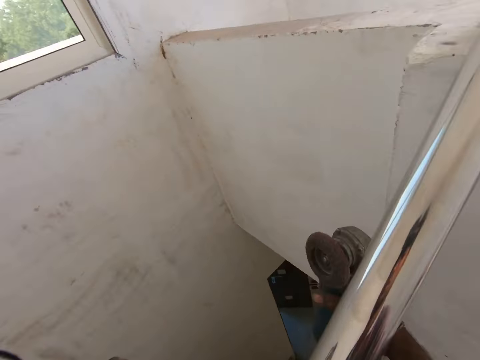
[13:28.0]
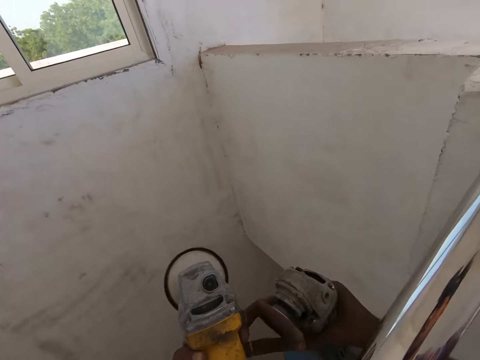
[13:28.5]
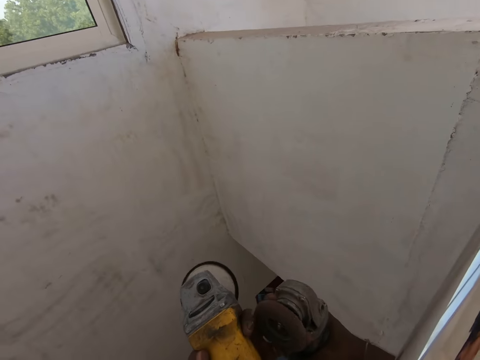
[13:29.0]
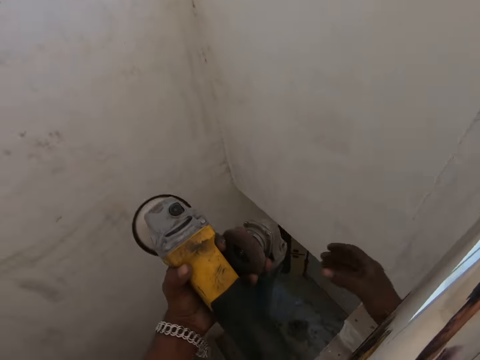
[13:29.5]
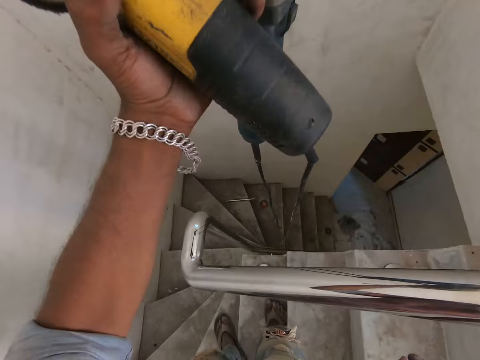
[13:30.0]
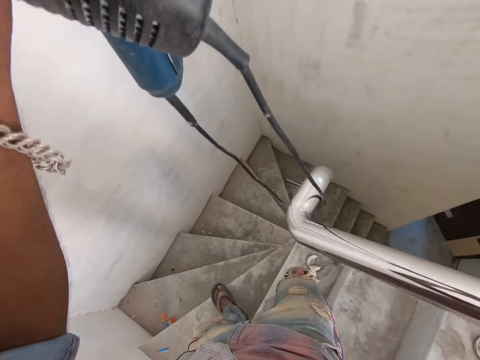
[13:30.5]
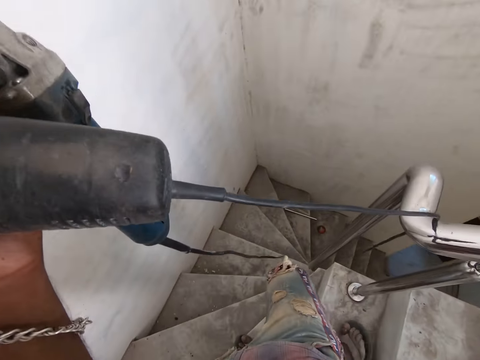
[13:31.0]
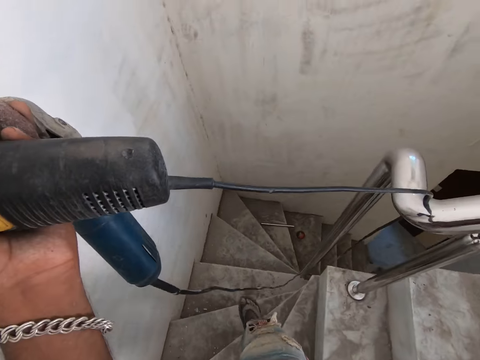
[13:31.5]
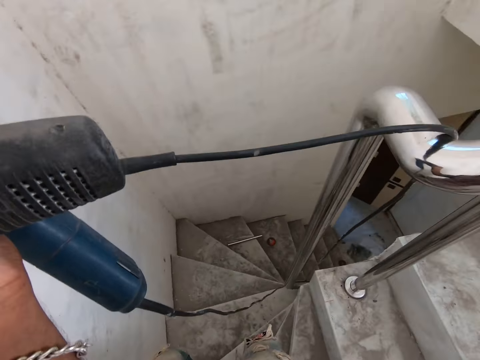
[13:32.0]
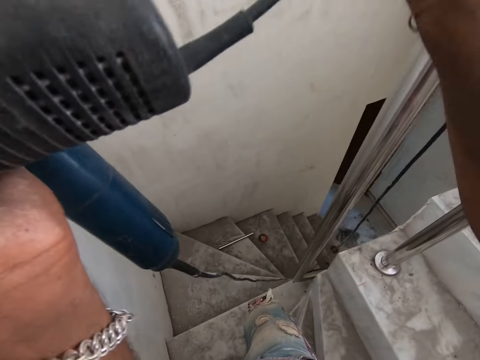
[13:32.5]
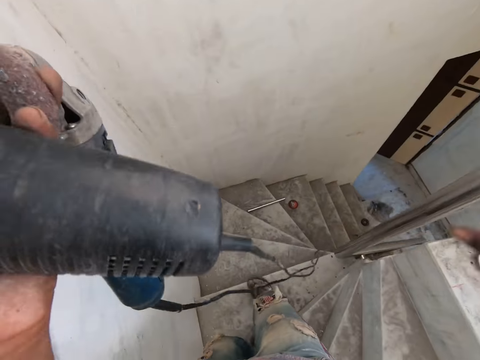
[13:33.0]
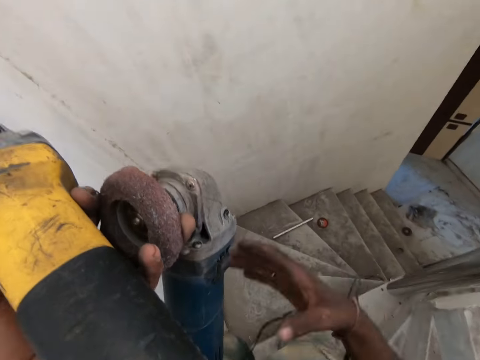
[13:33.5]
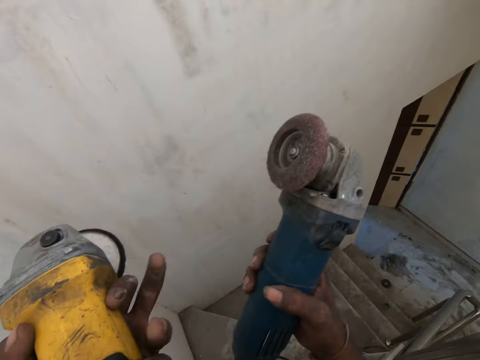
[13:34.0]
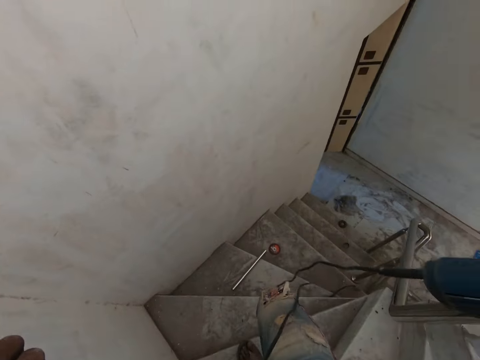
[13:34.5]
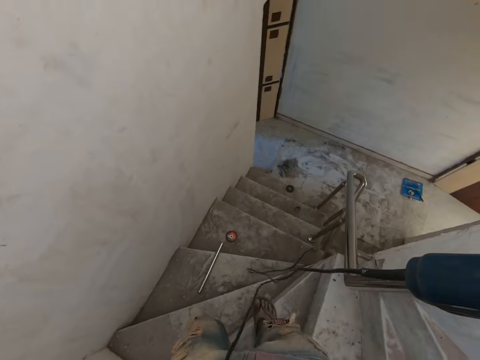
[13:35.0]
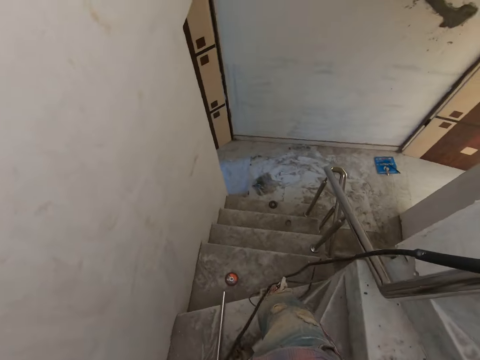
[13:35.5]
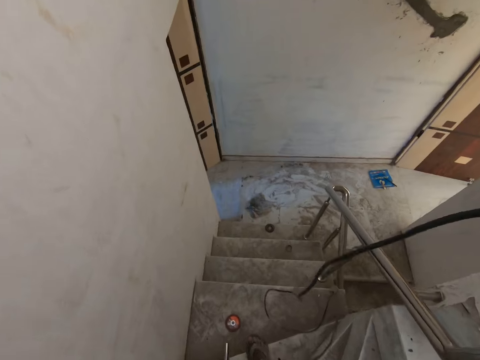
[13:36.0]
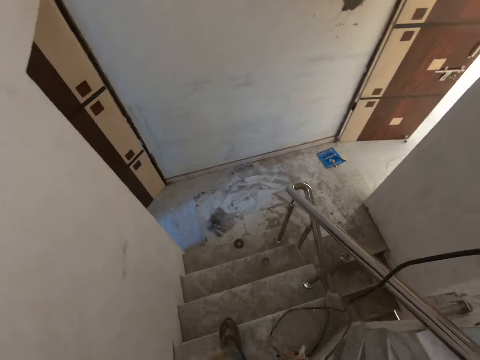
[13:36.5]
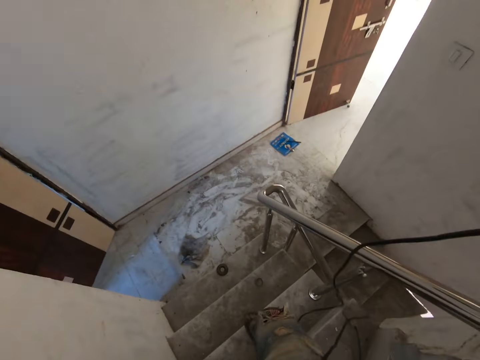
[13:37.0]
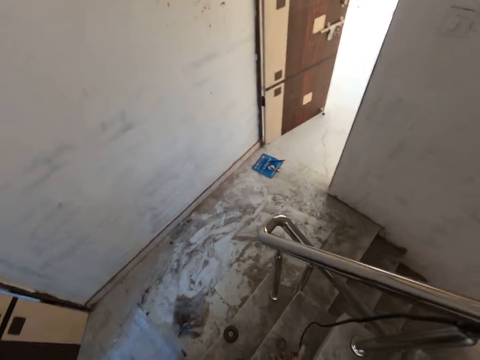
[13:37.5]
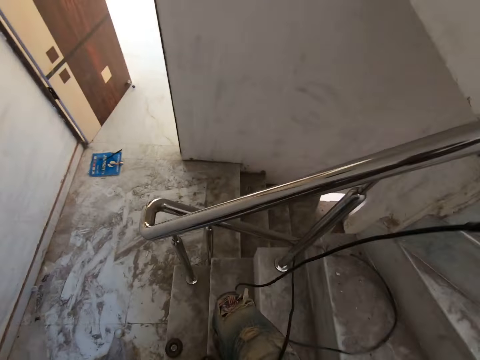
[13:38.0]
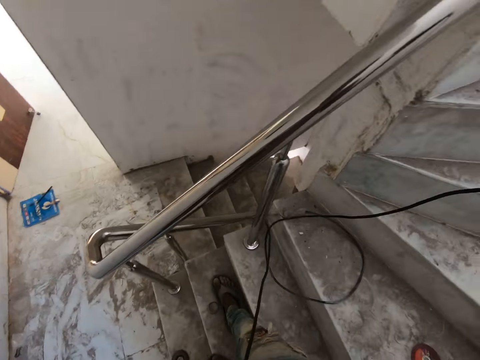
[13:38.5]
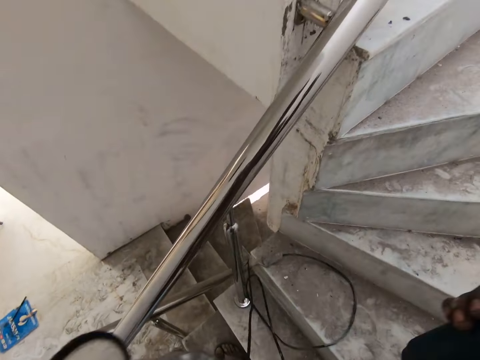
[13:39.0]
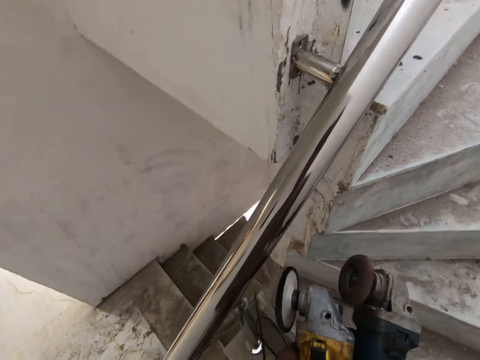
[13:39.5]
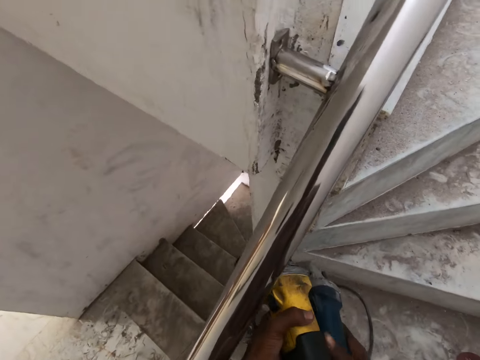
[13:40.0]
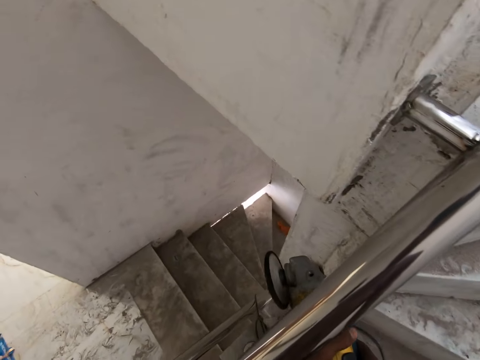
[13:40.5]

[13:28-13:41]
The camera wearer transfers the sander from his right hand to his left hand. He walks down the staircase. He moves the power cable of the sander with his right hand. He holds the sander with his right hand. He places the sander in both hands together.

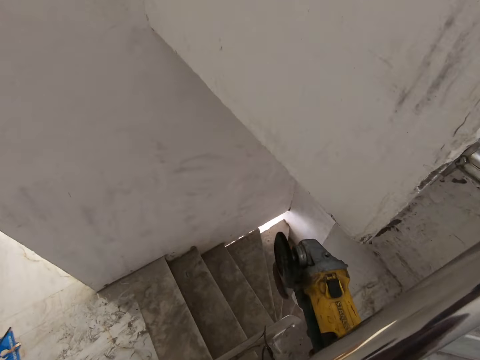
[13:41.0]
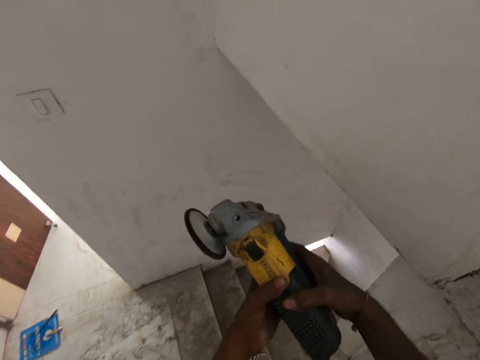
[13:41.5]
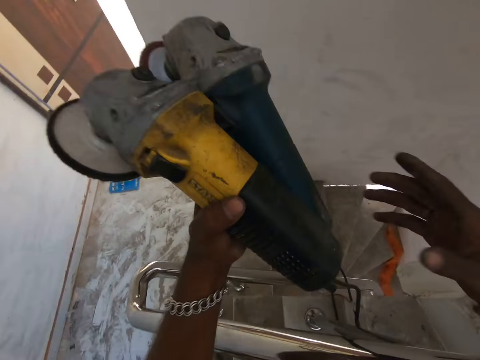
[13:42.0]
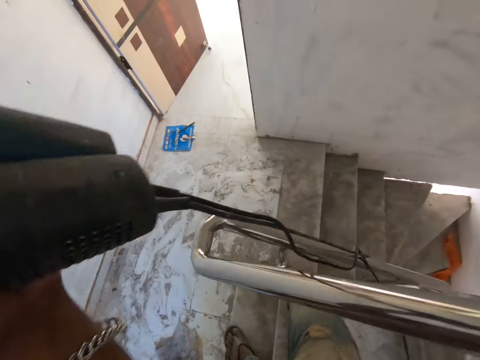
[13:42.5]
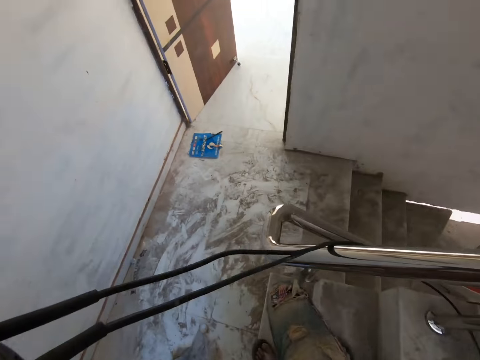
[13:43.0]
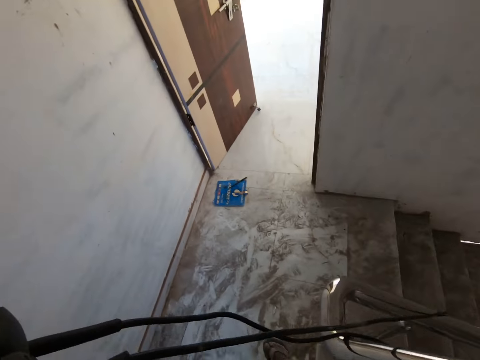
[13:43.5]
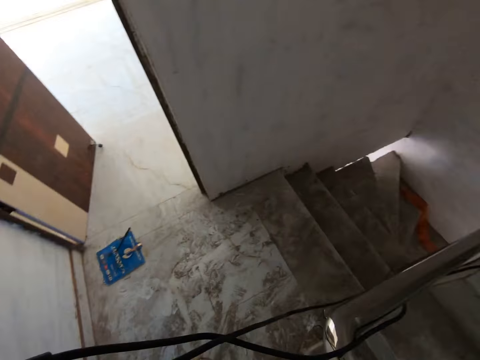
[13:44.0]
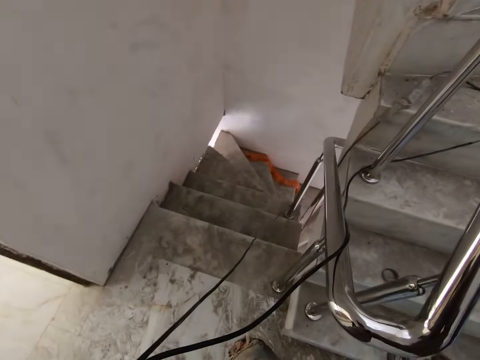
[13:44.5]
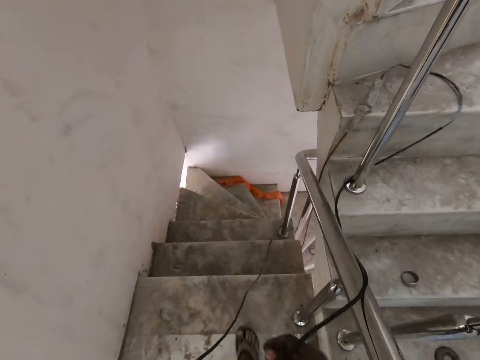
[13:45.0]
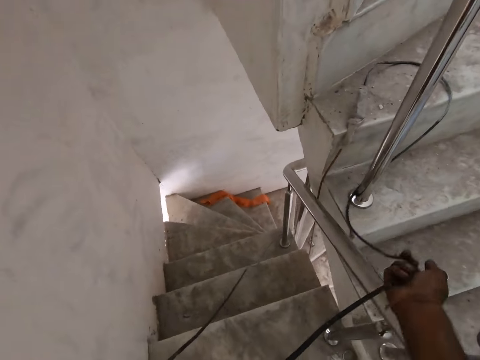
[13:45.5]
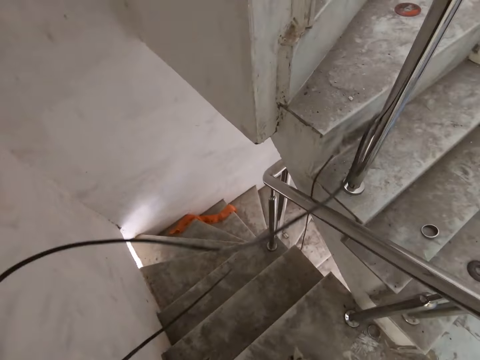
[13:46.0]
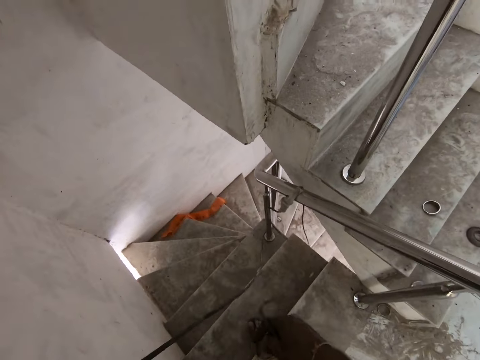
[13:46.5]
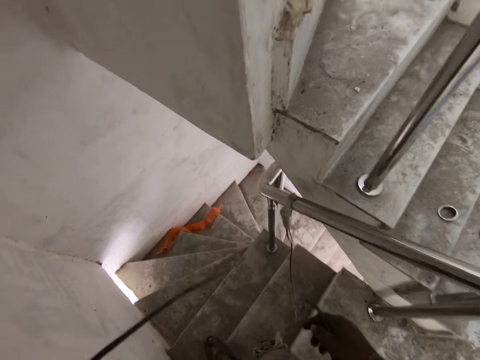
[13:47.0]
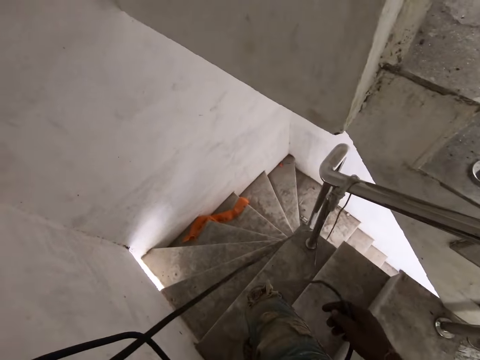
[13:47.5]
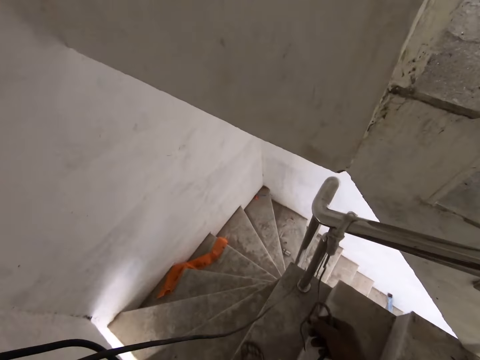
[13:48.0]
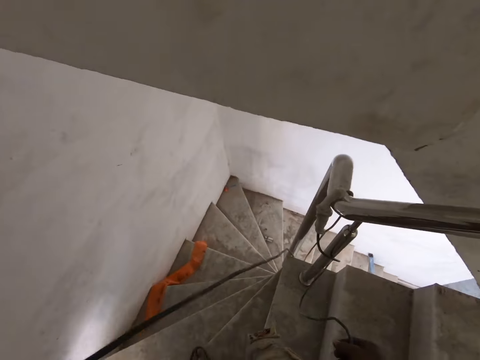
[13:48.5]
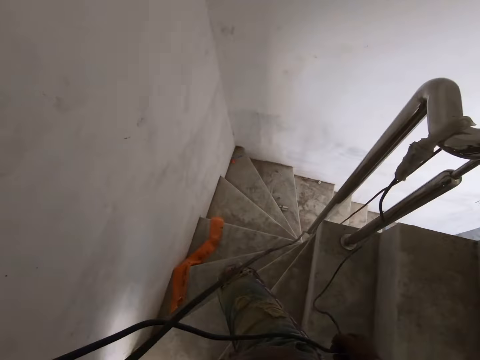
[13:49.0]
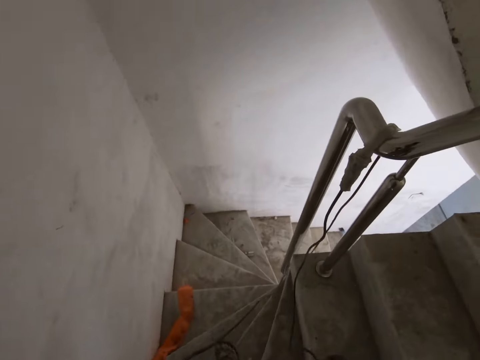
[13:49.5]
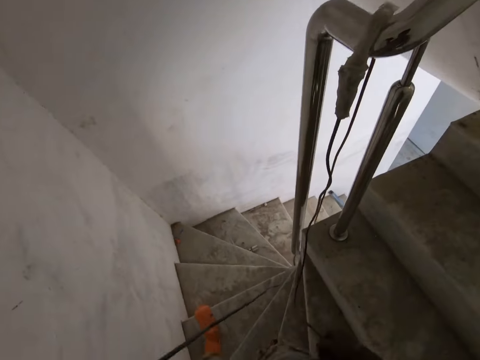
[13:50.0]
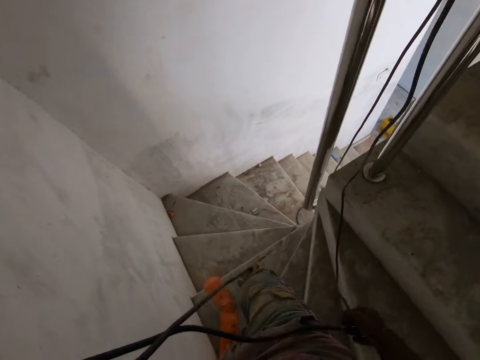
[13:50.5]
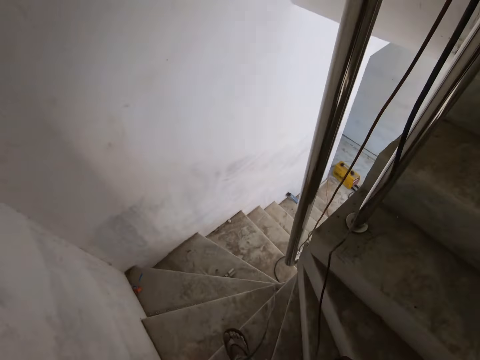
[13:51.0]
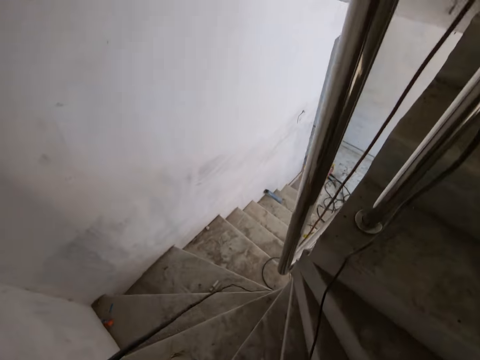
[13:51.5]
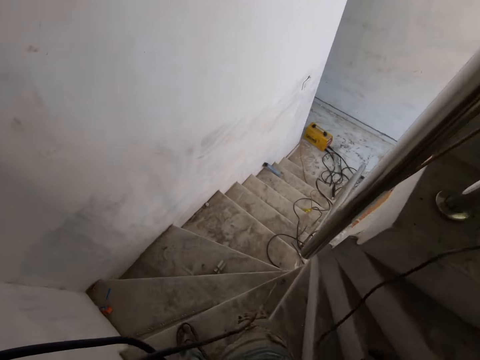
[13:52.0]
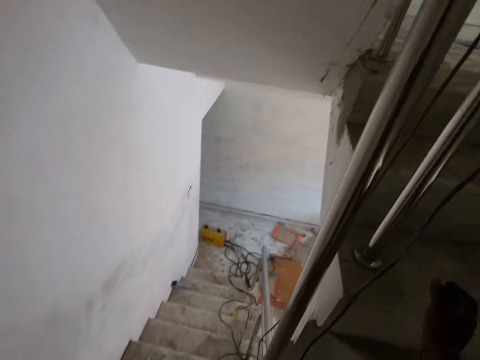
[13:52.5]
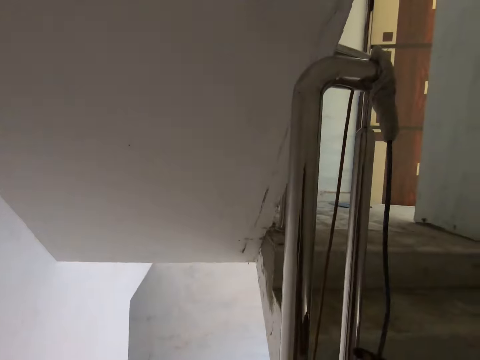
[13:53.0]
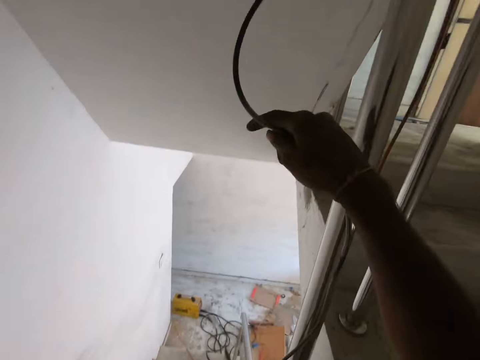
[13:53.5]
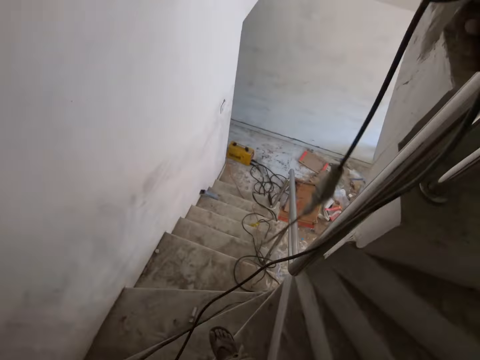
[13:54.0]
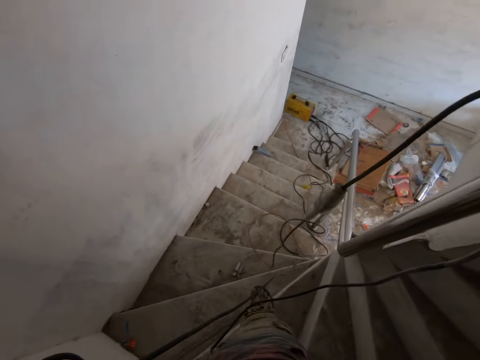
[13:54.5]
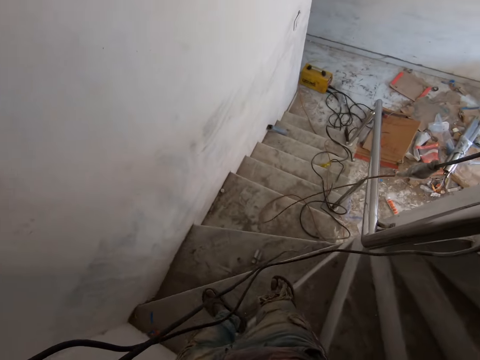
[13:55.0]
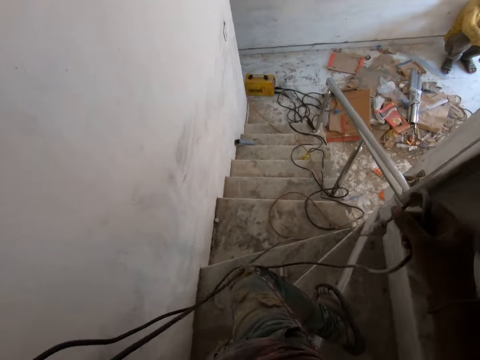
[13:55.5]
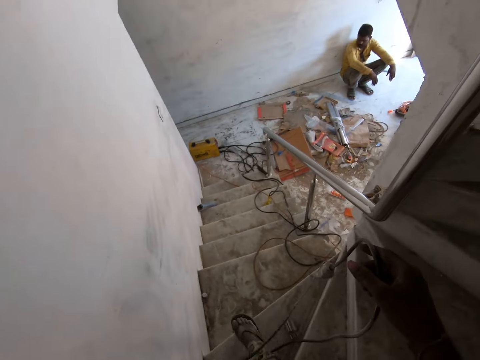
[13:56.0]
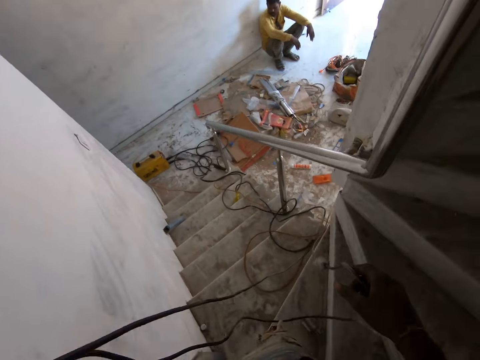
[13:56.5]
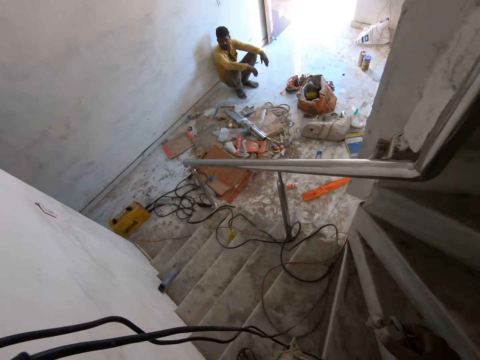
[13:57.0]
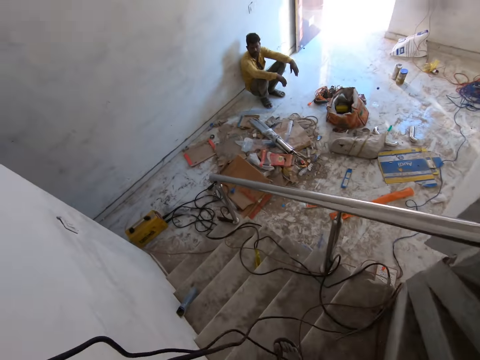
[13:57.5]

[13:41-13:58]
The camera wearer transfers the sanders from his right hand to his left hand. He walks down the staircase. He pulls the cord with the right hand. He walks down the stairs. He walks down the stairs again. He pulls the cord with the right hand. He walks down the stairs.
